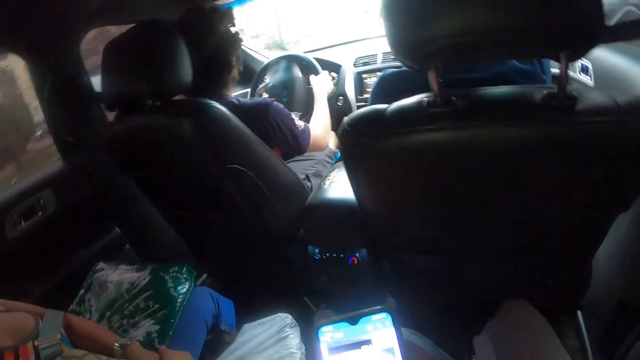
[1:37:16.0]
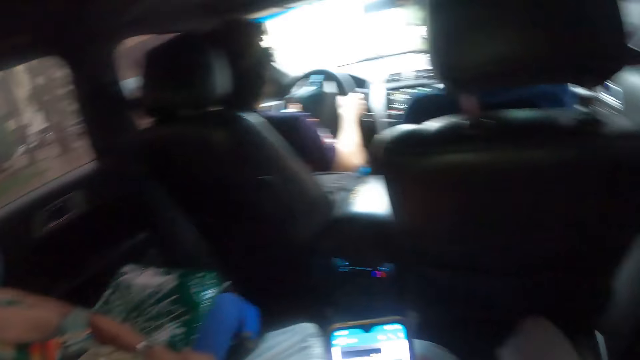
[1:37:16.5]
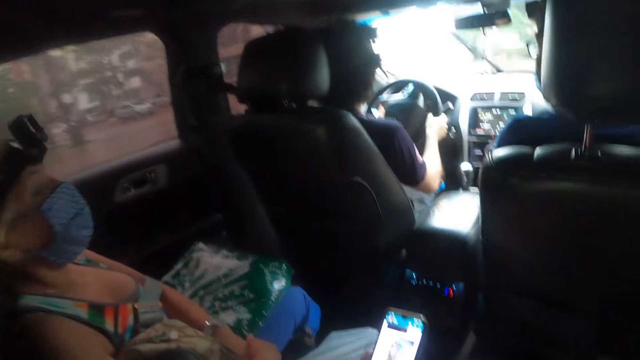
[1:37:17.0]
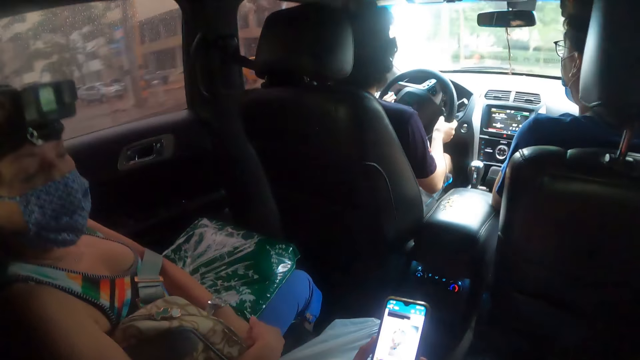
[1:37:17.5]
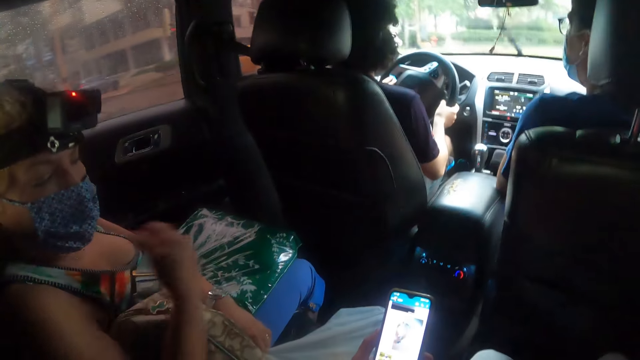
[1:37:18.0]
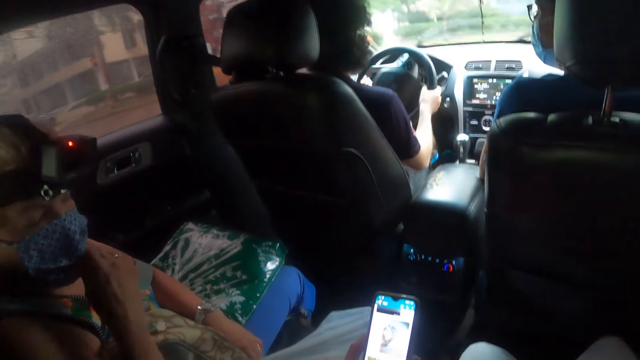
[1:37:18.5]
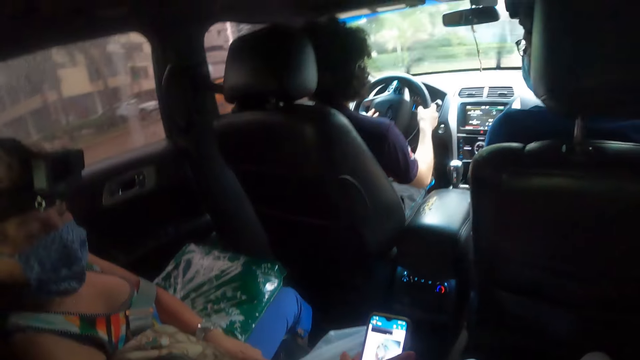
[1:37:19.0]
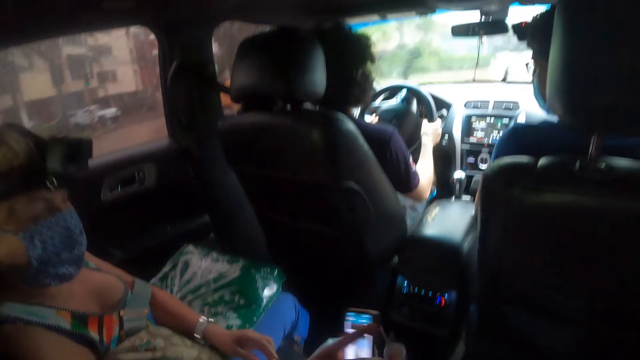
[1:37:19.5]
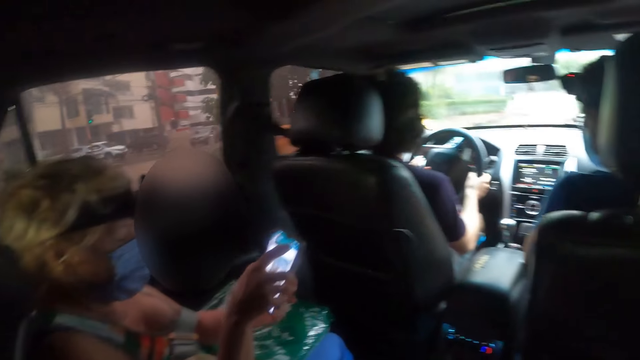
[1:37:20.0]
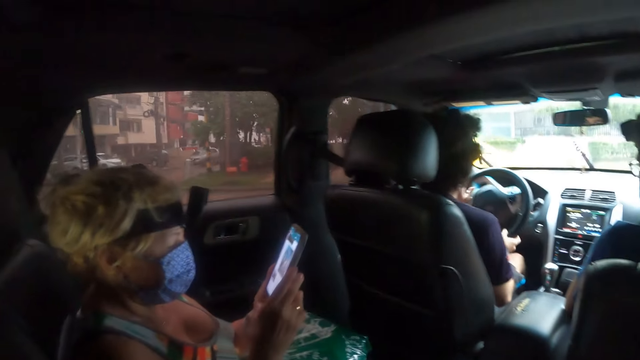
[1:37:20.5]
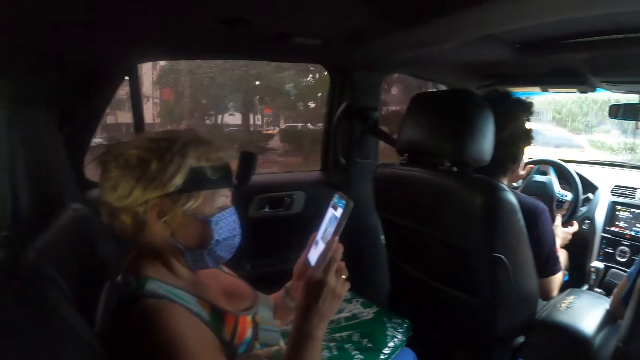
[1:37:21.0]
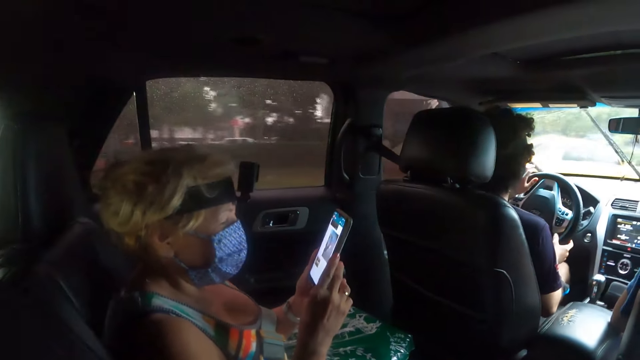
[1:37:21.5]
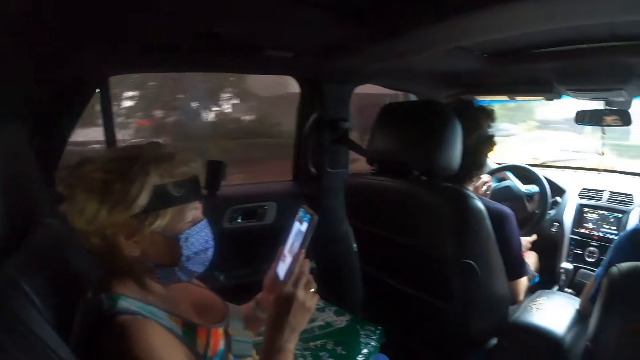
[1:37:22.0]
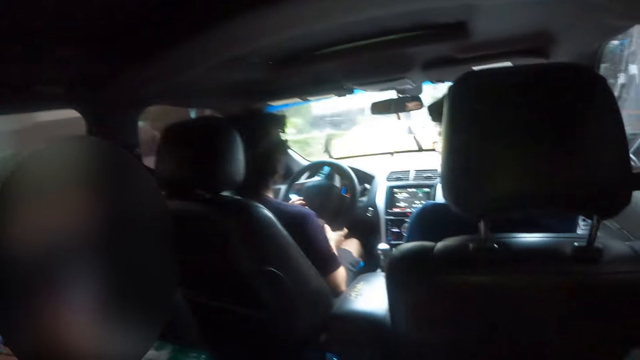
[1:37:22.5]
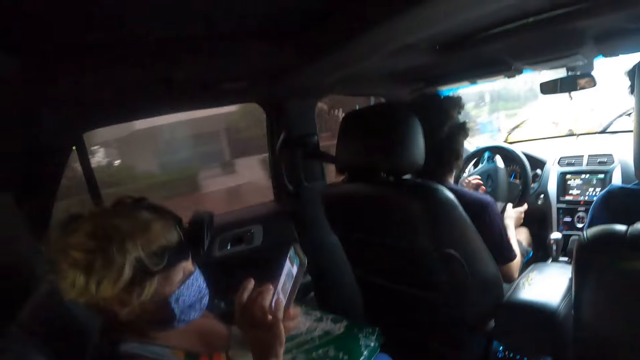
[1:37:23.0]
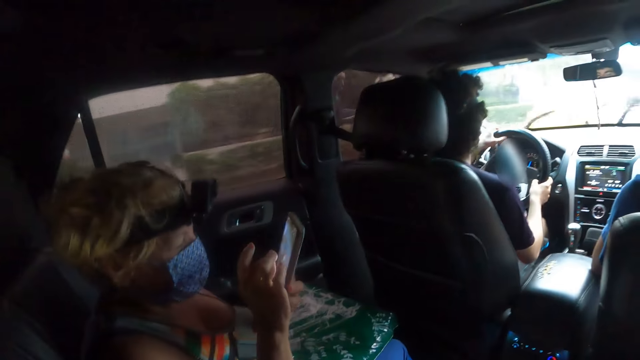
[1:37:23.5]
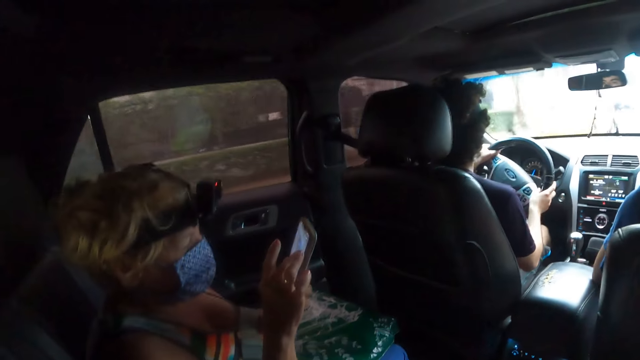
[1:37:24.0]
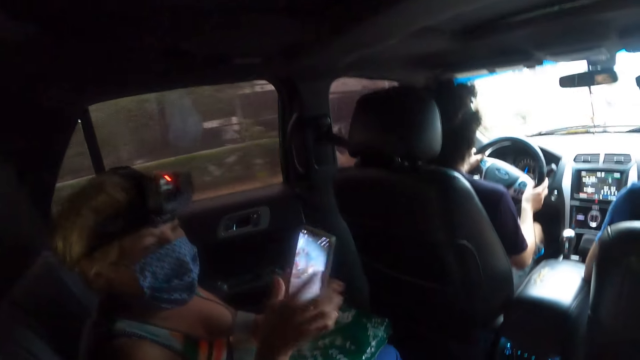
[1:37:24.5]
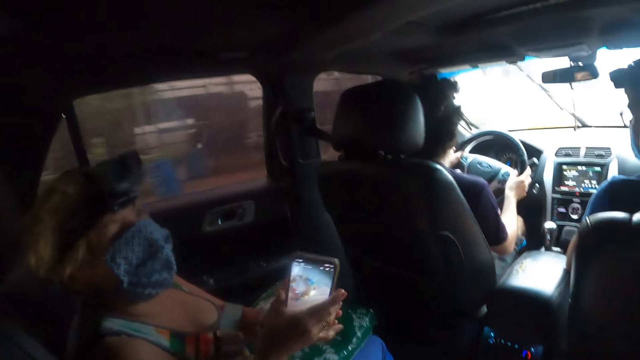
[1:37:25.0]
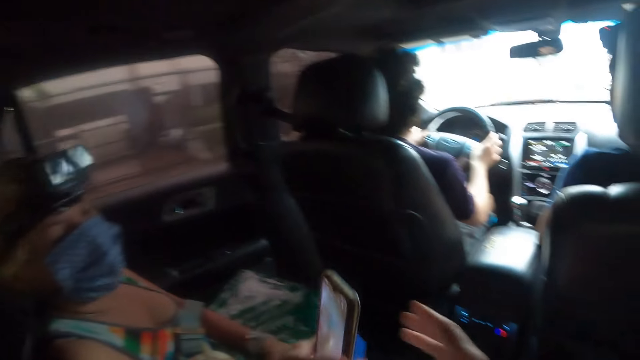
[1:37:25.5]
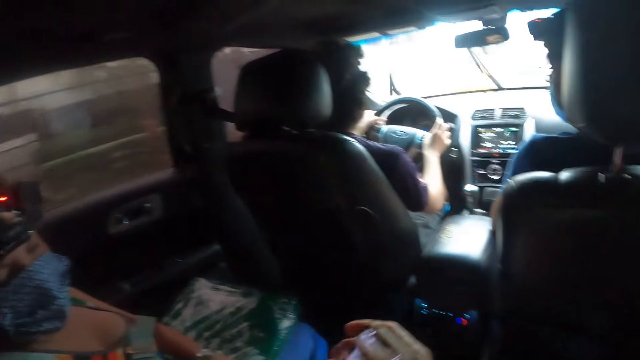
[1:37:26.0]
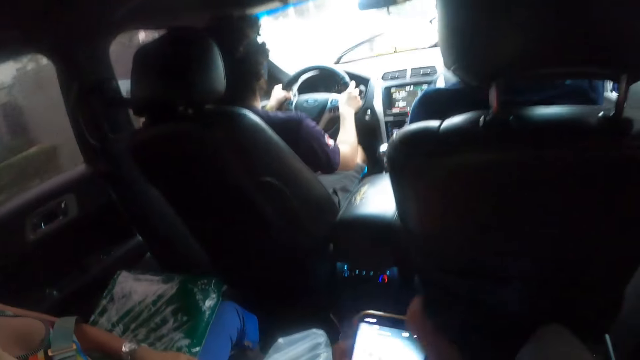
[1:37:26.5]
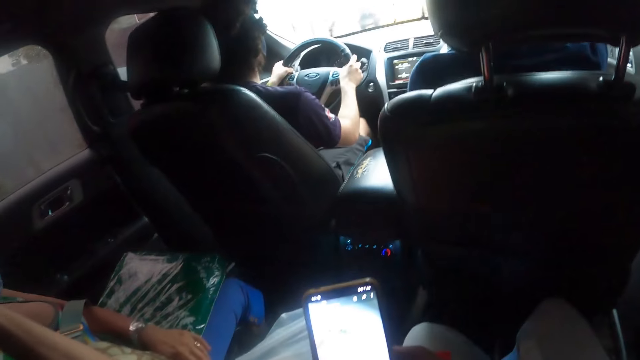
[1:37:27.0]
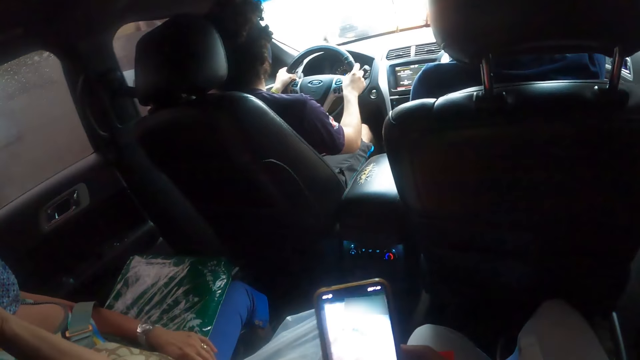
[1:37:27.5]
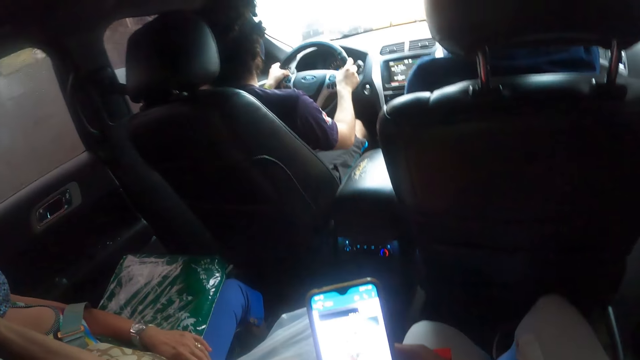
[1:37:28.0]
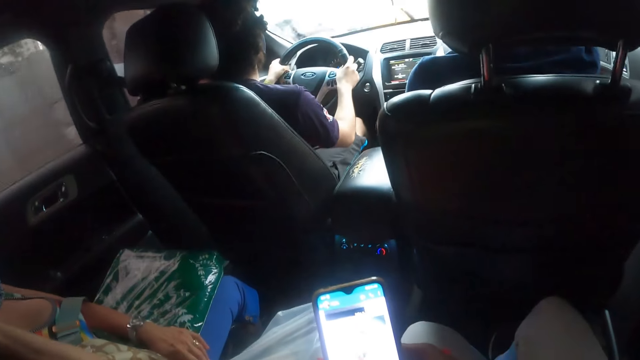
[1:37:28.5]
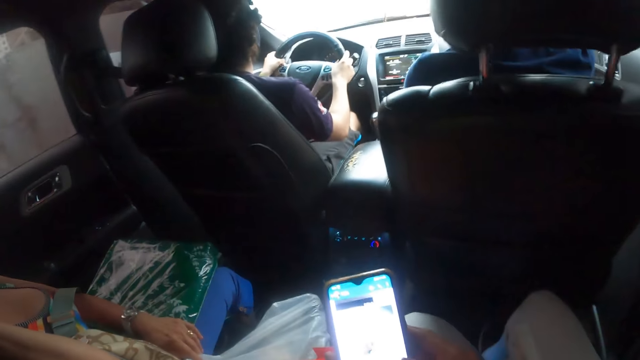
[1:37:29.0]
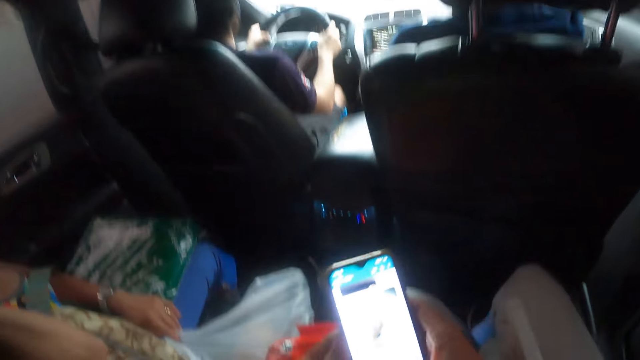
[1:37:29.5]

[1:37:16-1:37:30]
The camera wearer scrolls through the phone. They hold the phone. A lady looks down. She holds a mask. The lady takes the phone and looks at the phone. Another person drives a vehicle. The lady scrolls the phone and holds the phone. The camera wearer takes the phone. They scroll through the phone. They touch the phone.

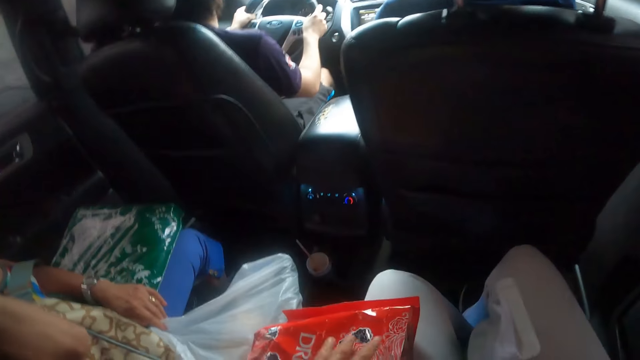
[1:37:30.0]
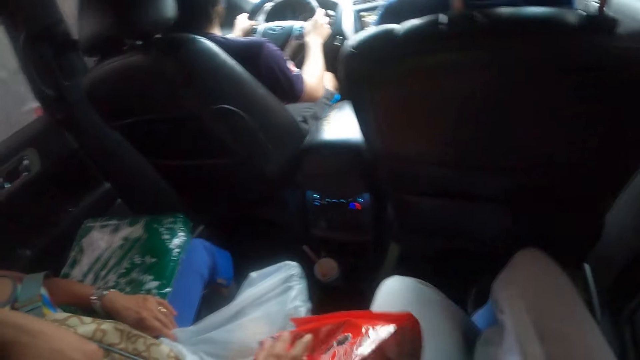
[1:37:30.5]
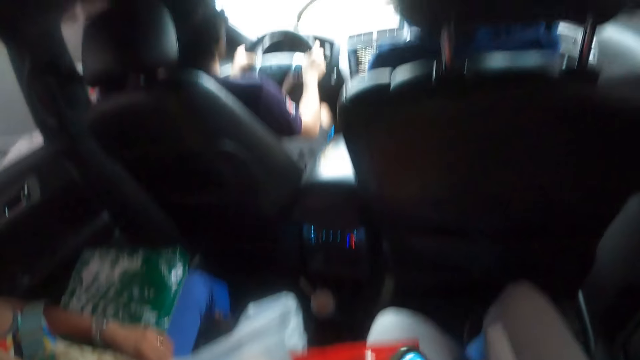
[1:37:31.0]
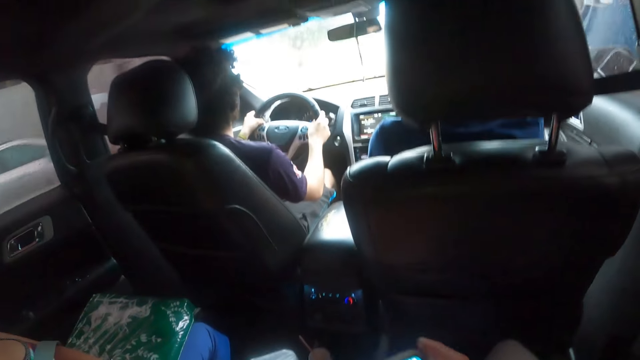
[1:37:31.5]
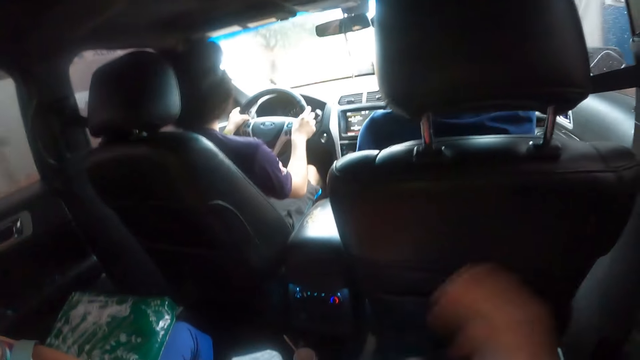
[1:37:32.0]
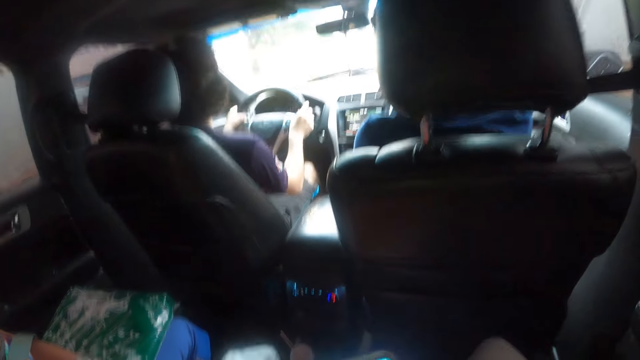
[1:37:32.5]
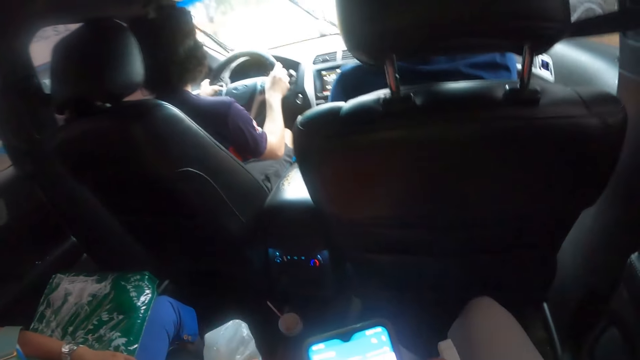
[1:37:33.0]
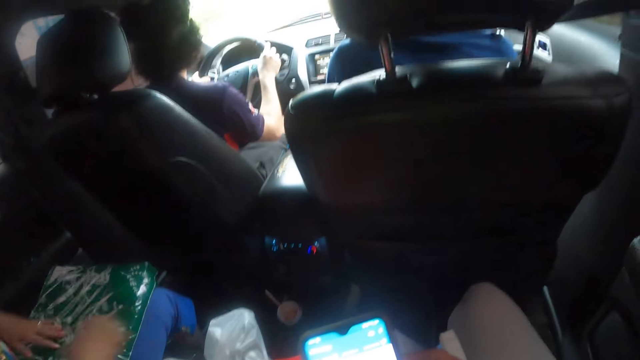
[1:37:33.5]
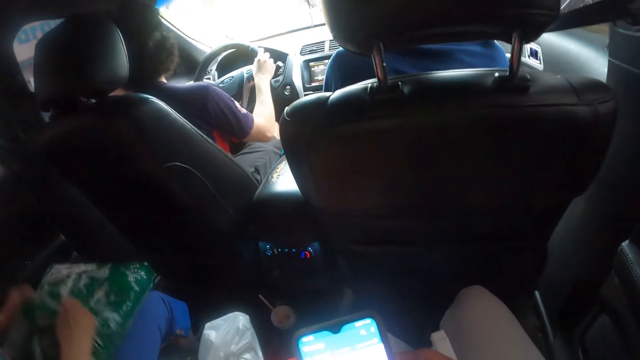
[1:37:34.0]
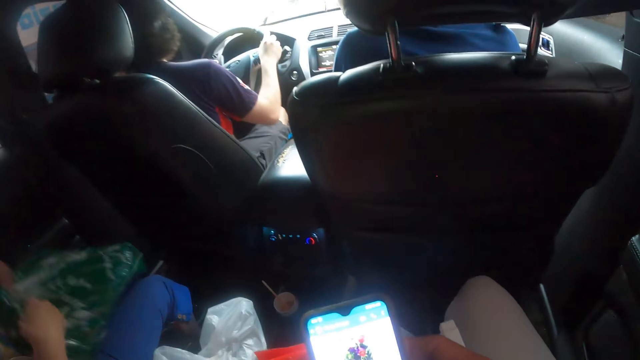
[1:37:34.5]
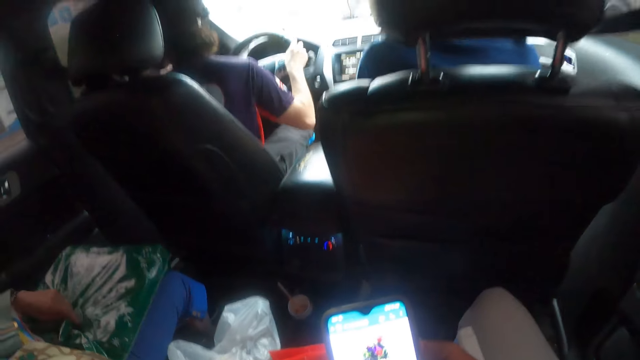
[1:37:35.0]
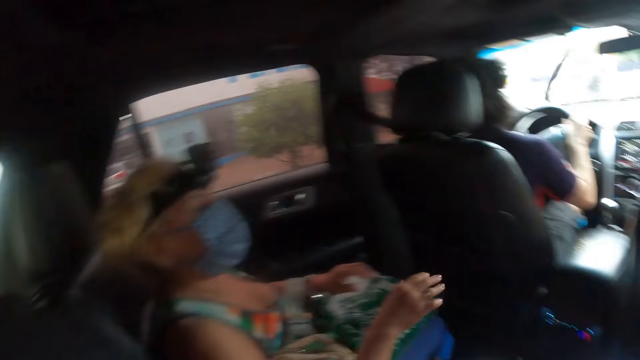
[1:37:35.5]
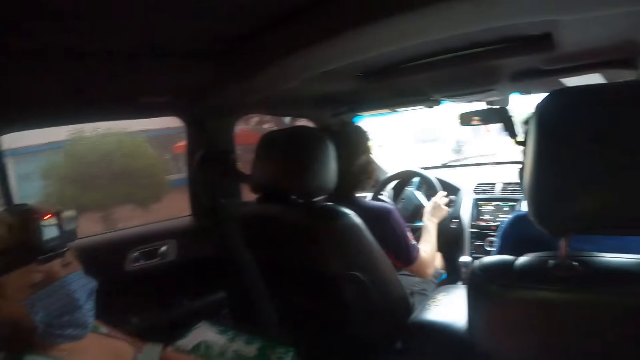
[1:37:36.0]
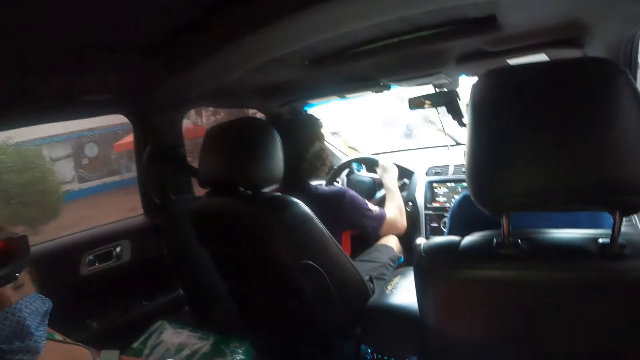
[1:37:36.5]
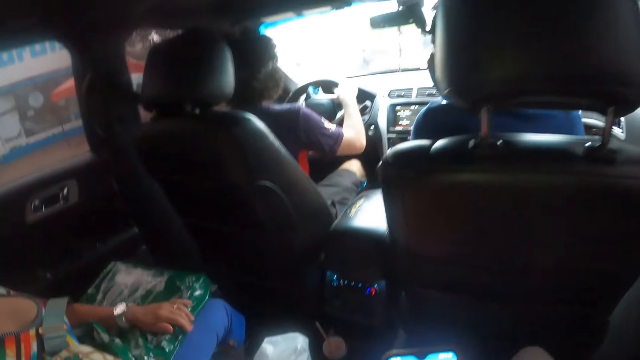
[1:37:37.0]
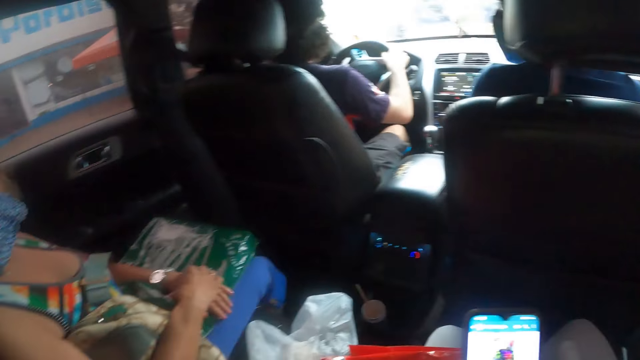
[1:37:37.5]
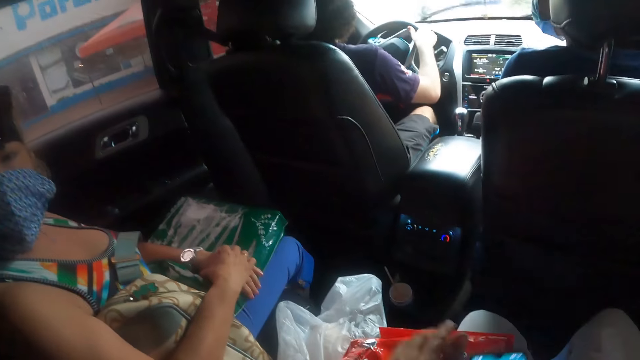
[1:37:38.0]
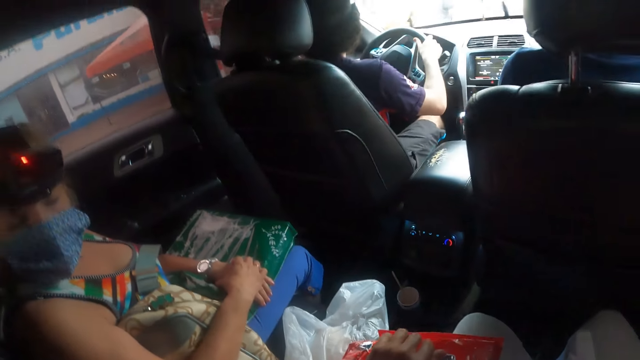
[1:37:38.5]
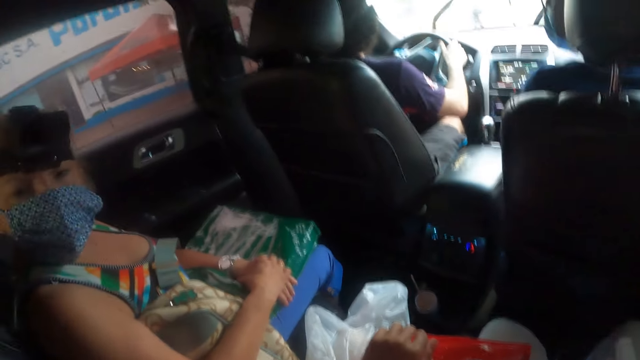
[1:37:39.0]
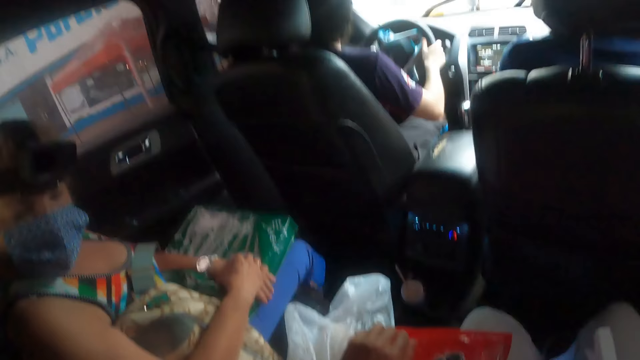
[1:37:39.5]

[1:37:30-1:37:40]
The camera wearer removes a phone. A person moves a hand. The camera wearer moves a hand. The person moves hands, holds a paper bag and moves hands. The camera wearer looks around. Another person drives a vehicle. The first person moves a hand. The camera wearer moves a hand. The first person moves a head.
